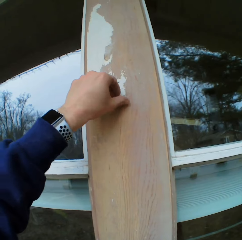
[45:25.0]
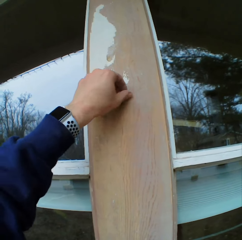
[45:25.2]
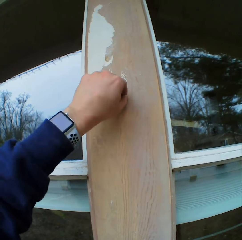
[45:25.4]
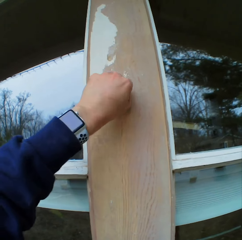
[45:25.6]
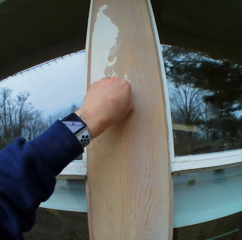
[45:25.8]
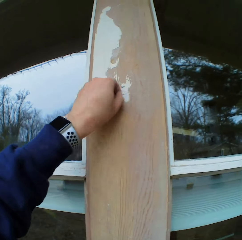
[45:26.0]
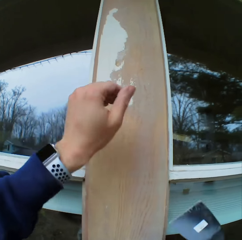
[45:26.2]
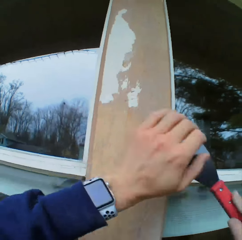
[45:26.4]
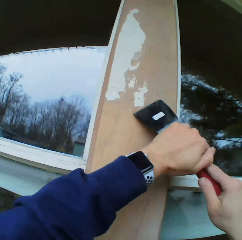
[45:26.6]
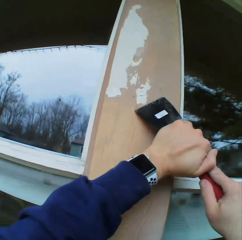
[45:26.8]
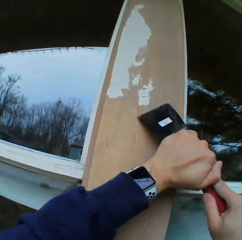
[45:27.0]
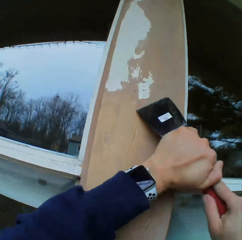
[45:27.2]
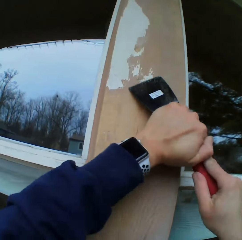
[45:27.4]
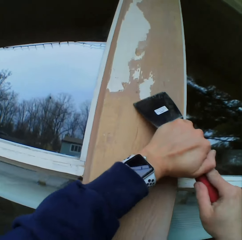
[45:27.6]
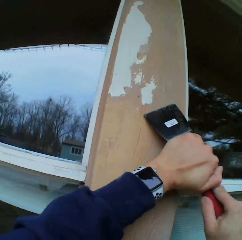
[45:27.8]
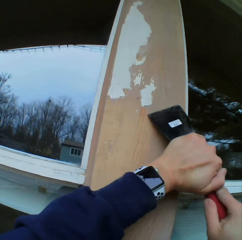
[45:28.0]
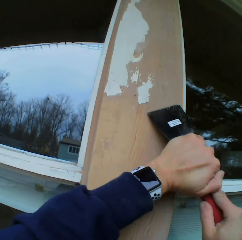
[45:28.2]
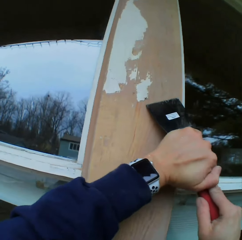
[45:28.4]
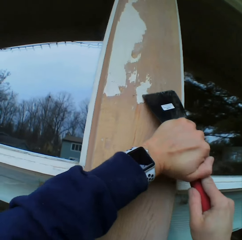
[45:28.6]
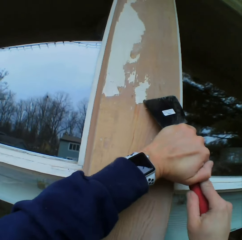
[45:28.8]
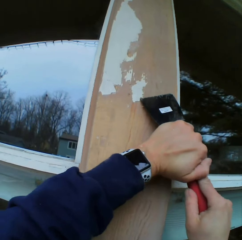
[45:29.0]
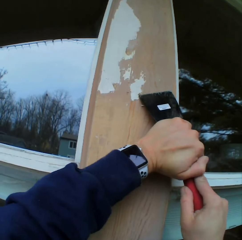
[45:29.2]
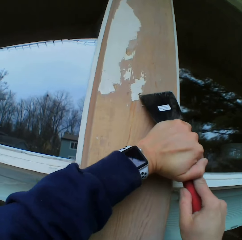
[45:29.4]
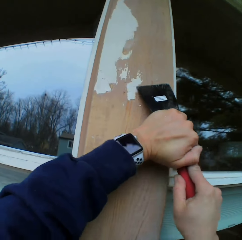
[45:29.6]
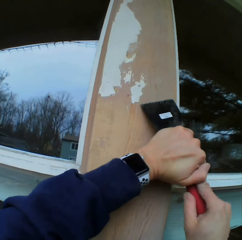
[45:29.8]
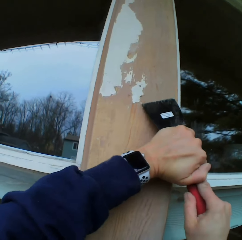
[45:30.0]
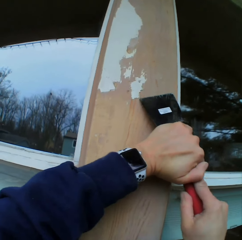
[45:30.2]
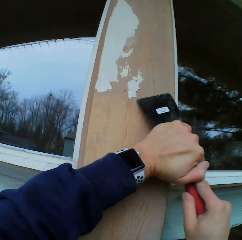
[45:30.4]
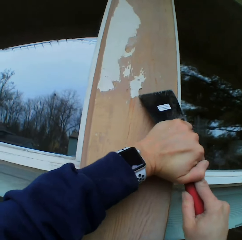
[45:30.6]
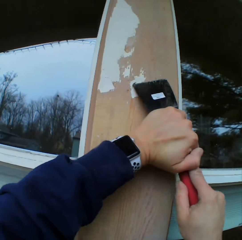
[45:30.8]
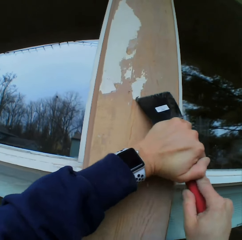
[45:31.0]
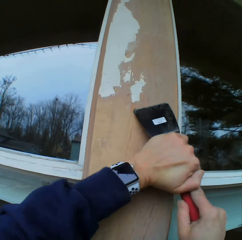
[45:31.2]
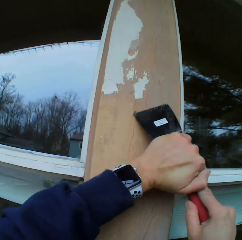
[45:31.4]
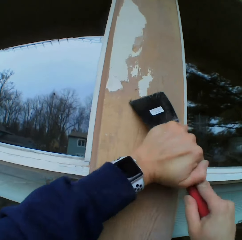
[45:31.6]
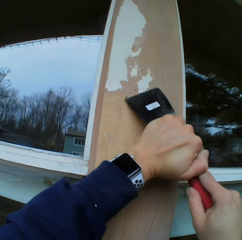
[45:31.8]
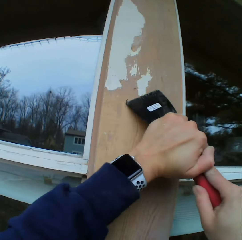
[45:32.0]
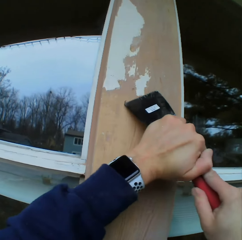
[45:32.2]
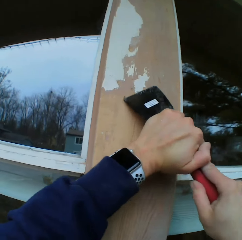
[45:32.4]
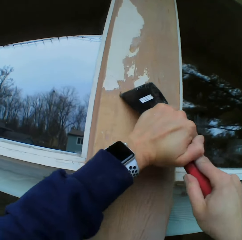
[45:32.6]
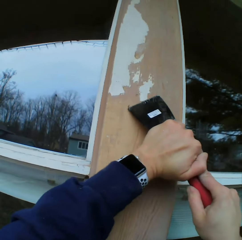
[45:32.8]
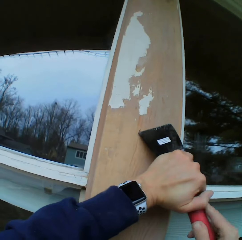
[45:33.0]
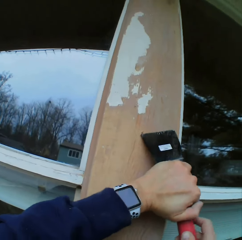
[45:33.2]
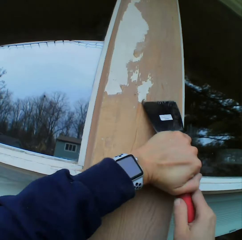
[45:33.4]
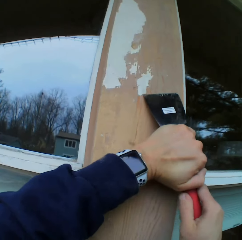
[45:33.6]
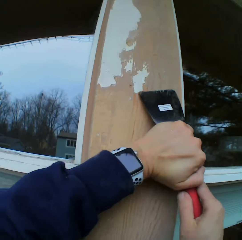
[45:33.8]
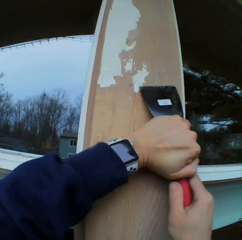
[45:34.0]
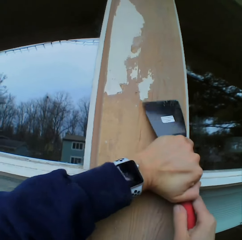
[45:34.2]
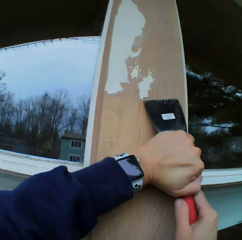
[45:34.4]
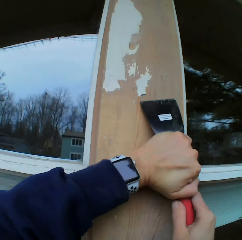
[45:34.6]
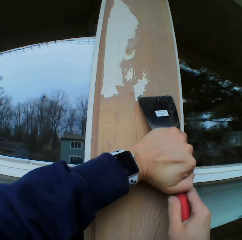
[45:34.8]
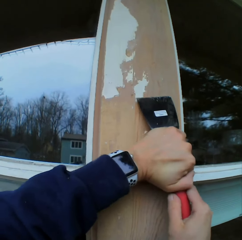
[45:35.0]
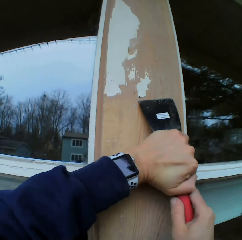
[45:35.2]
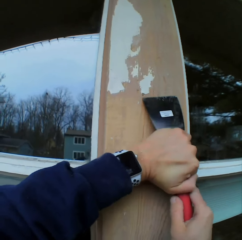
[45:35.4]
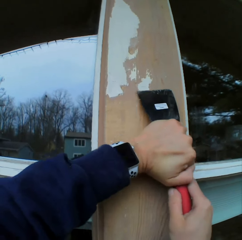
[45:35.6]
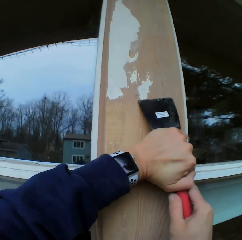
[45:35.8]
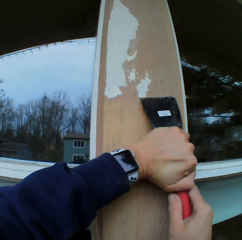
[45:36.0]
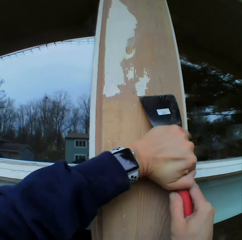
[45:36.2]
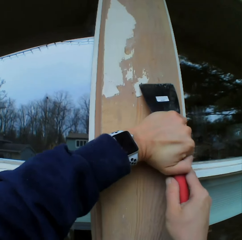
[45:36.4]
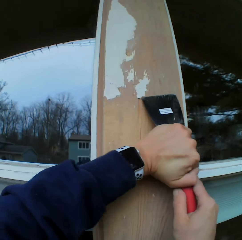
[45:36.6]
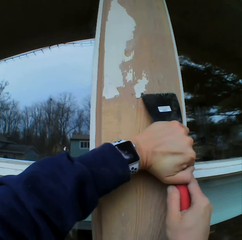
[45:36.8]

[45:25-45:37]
The camera wearer removes the paints on the wooden bar with a chisel.

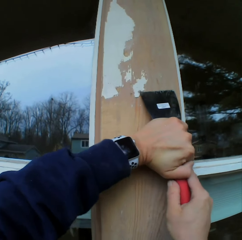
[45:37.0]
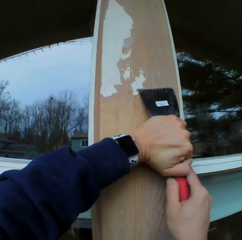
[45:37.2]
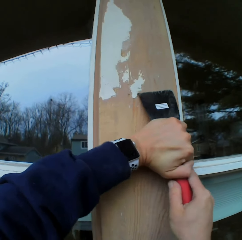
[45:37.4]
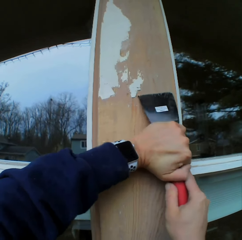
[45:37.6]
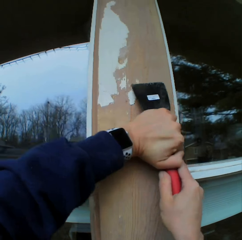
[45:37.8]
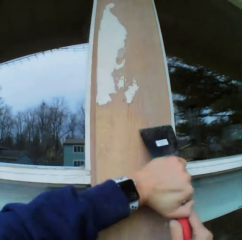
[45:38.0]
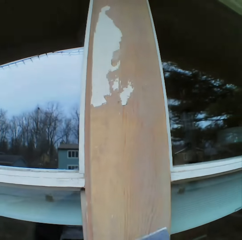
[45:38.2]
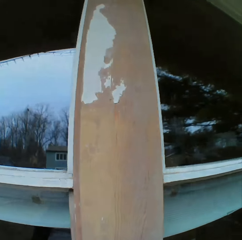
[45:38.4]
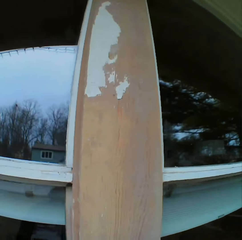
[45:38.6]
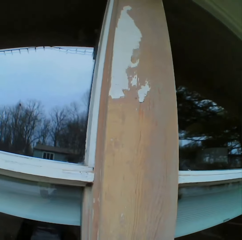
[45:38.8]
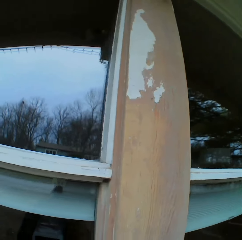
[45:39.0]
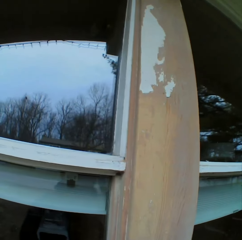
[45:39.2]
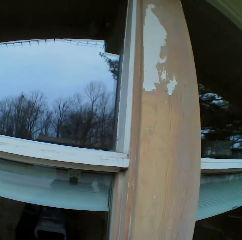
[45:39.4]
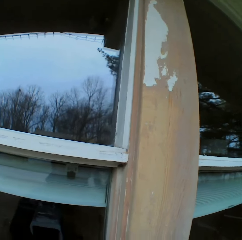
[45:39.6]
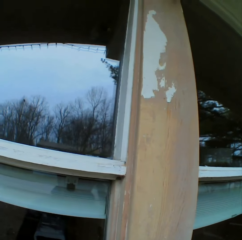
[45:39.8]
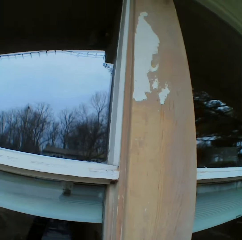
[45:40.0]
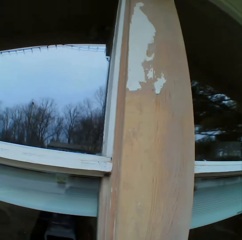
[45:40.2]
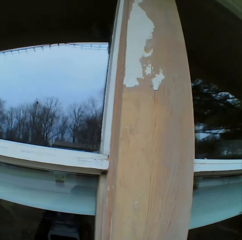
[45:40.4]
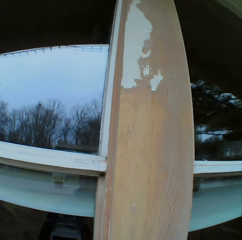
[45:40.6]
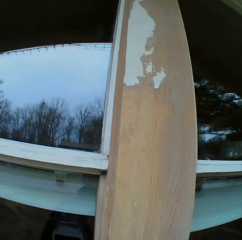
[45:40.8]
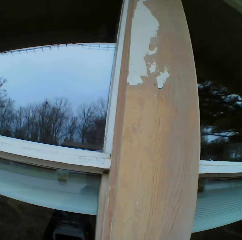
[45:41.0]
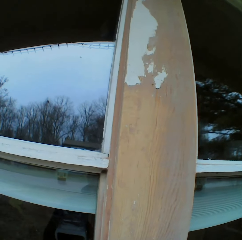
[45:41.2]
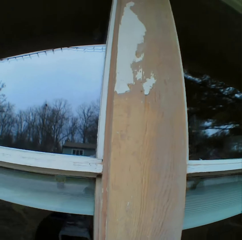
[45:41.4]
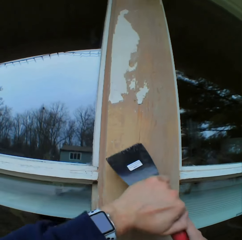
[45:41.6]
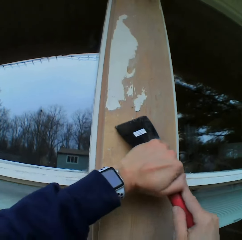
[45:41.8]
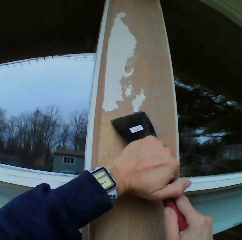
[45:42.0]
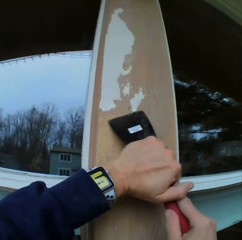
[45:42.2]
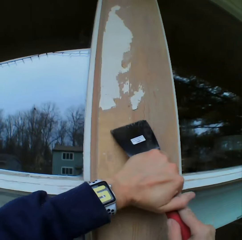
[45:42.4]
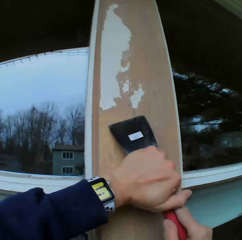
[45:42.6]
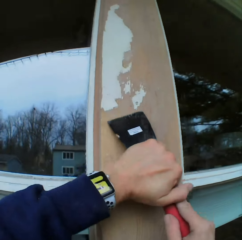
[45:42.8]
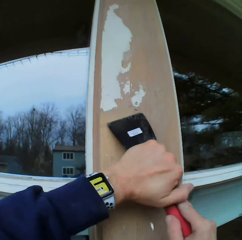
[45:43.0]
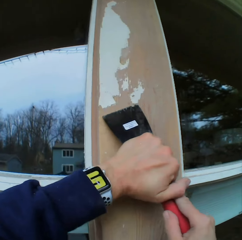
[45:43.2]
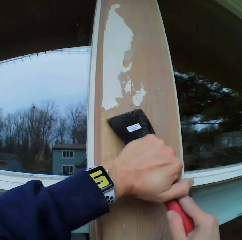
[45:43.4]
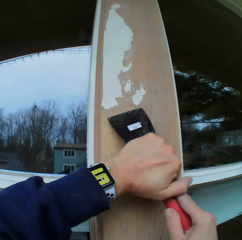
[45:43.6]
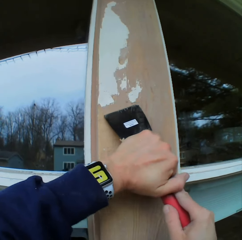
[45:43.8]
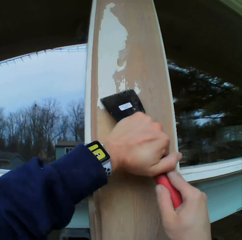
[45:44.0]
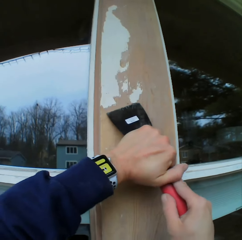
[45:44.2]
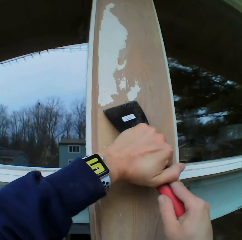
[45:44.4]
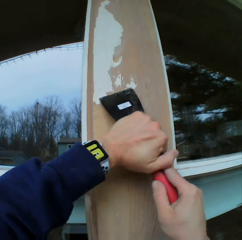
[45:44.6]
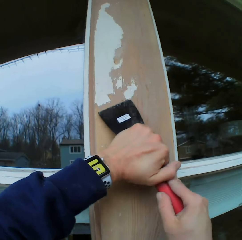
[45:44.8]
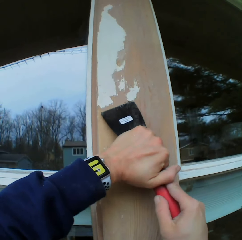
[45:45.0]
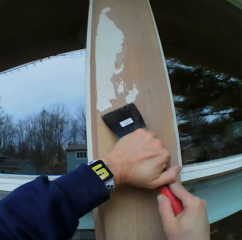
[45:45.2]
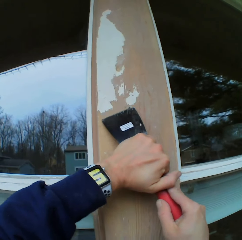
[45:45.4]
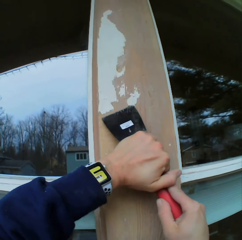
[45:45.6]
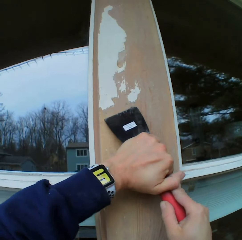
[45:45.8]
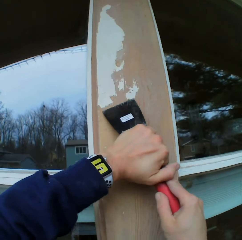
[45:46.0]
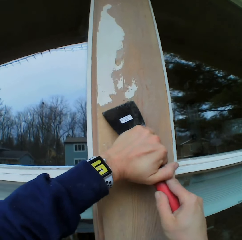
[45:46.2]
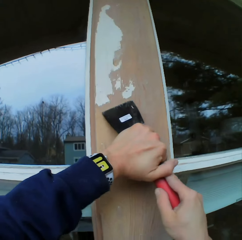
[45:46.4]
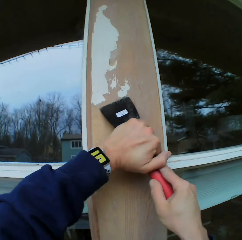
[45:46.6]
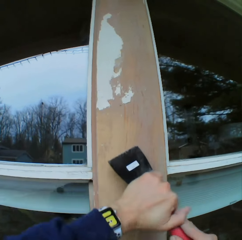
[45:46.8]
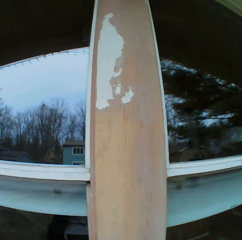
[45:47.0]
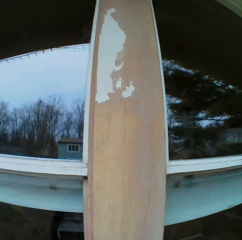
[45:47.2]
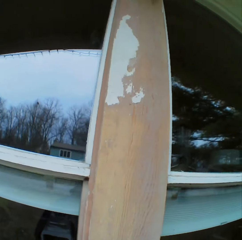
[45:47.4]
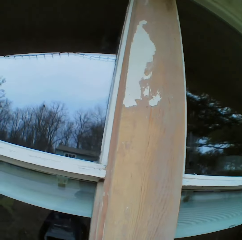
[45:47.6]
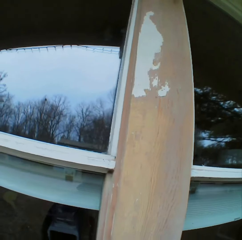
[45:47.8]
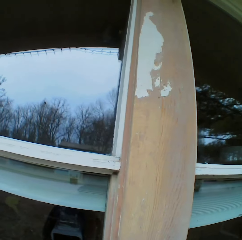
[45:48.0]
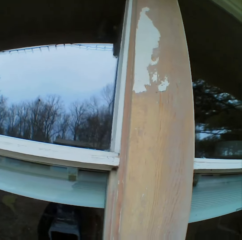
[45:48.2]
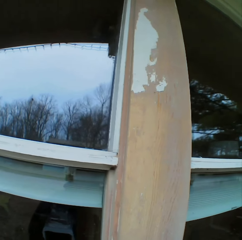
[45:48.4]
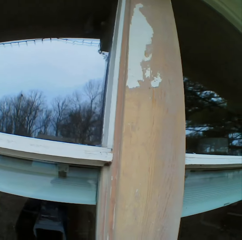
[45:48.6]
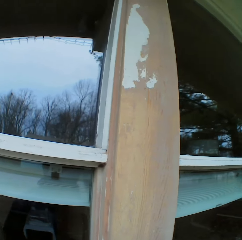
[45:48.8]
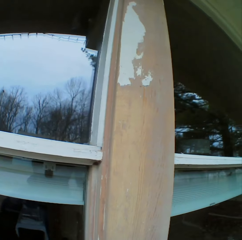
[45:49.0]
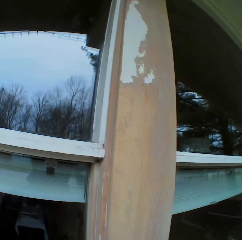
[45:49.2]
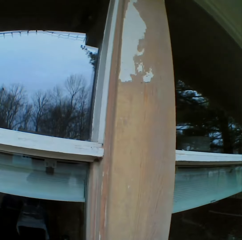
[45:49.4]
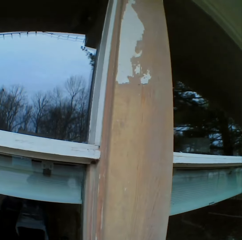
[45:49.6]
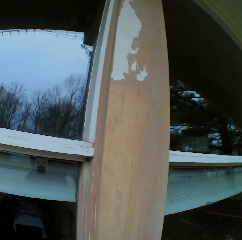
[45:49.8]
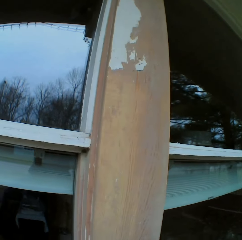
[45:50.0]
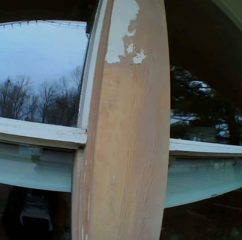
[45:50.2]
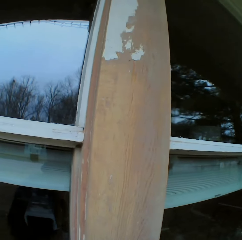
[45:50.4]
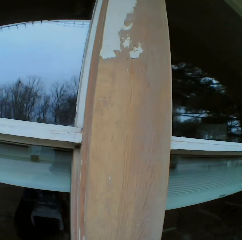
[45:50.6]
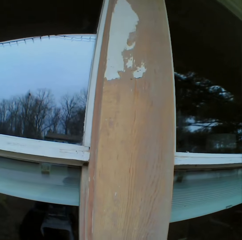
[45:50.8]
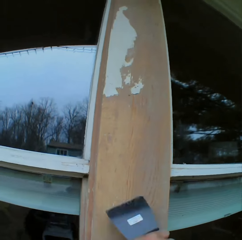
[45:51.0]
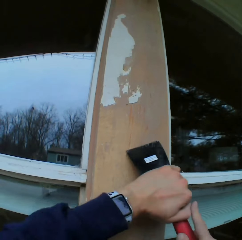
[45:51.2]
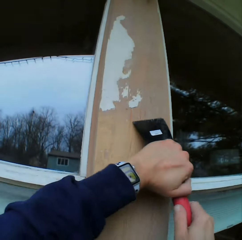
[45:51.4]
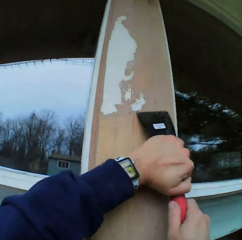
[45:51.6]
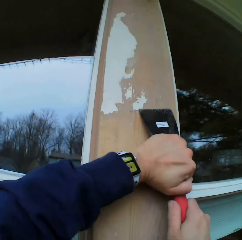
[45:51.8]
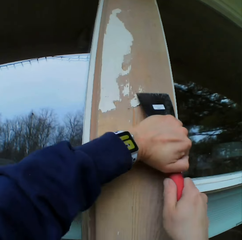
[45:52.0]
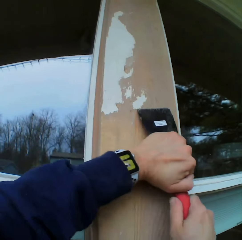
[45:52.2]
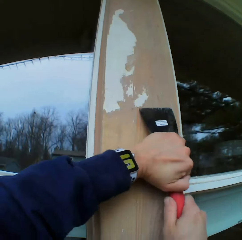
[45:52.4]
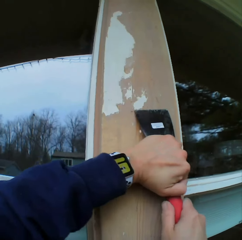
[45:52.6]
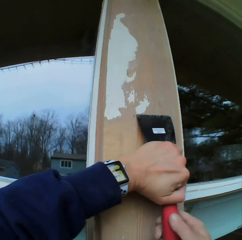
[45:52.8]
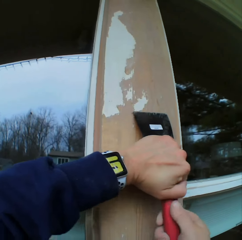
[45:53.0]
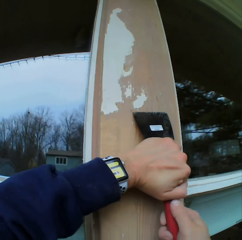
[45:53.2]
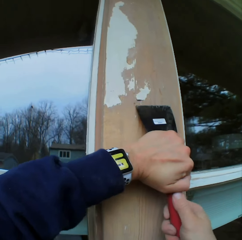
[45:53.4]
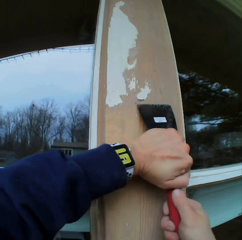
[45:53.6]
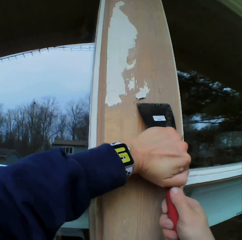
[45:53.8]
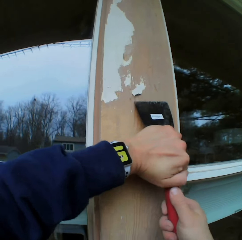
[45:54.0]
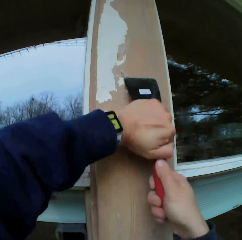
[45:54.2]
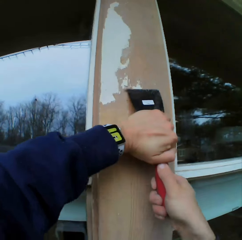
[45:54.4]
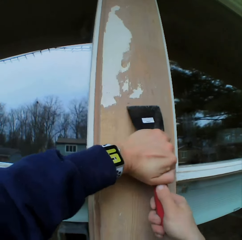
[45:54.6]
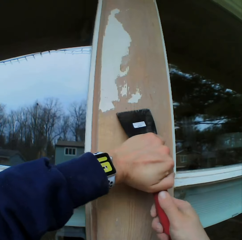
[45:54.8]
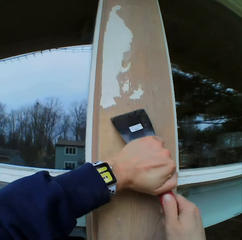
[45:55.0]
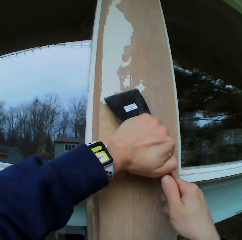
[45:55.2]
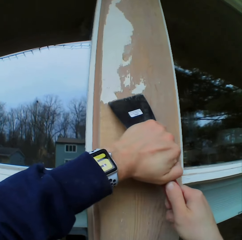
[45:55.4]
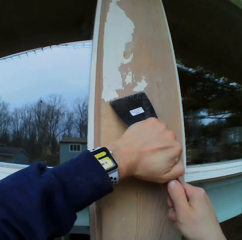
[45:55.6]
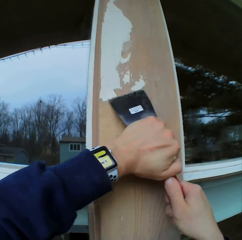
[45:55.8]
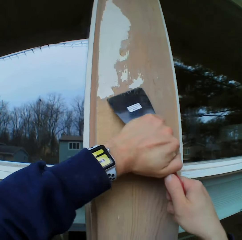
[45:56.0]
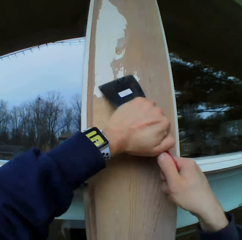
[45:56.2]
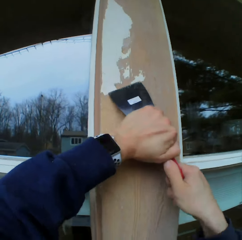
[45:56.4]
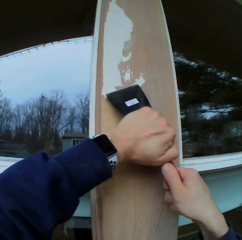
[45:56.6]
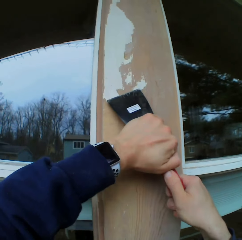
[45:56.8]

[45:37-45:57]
The camera wearer stares at the paints on the wooden bar. They hold the scraper. They remove the paints on the wooden bar with a chisel. They stare at the paints on the wooden bar. They hold the scraper. They remove the paints on the wooden bar with the chisel.
